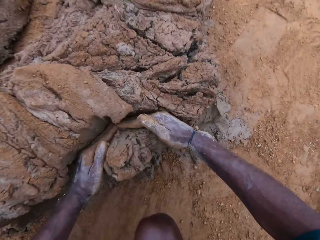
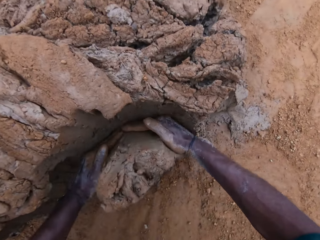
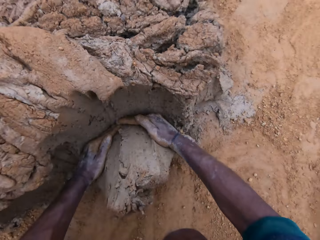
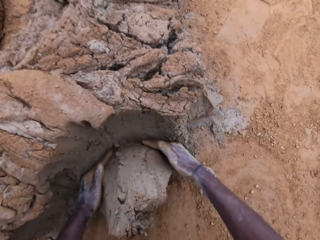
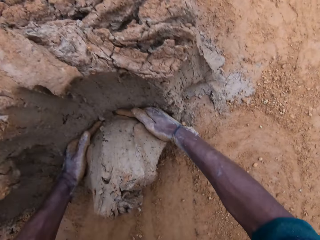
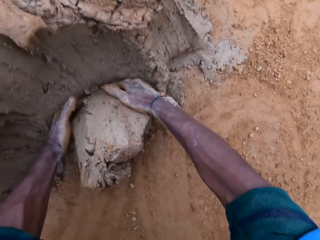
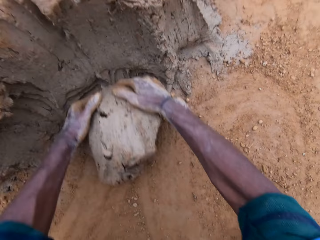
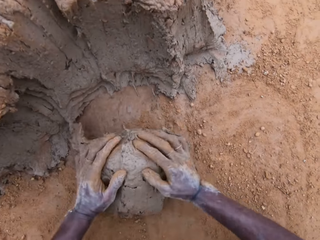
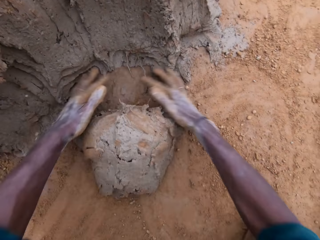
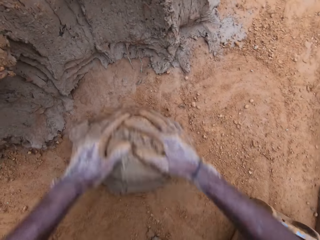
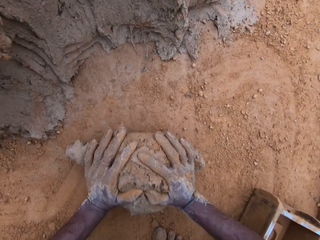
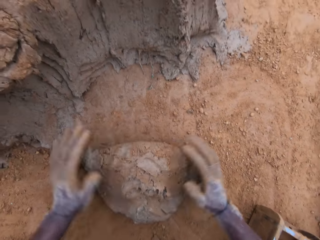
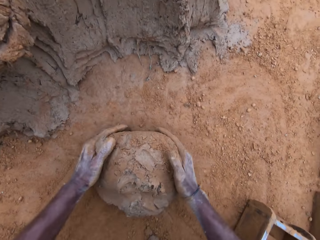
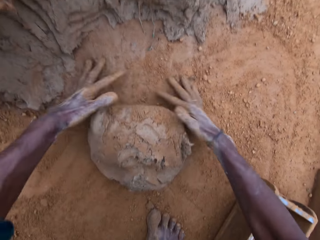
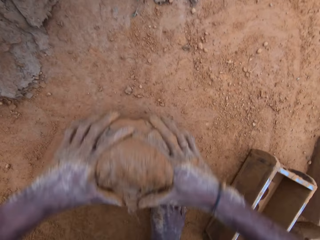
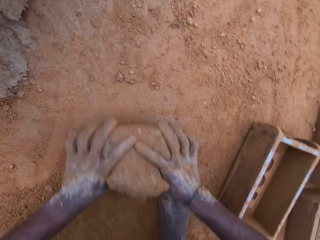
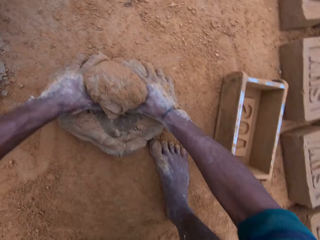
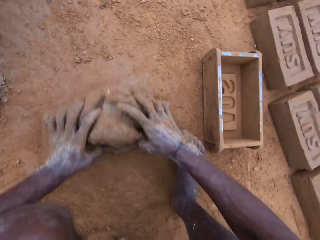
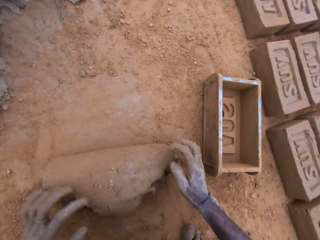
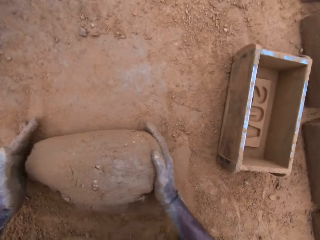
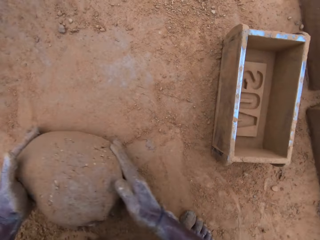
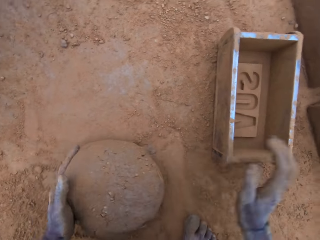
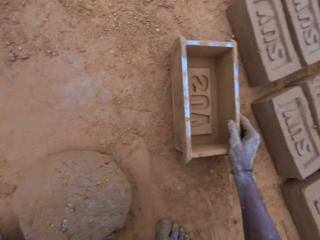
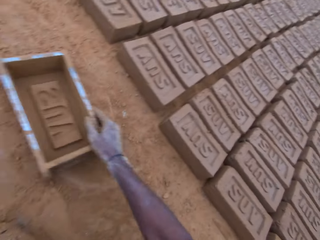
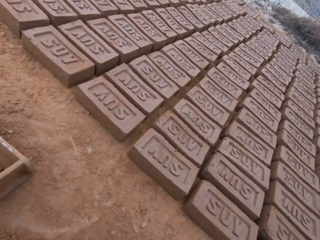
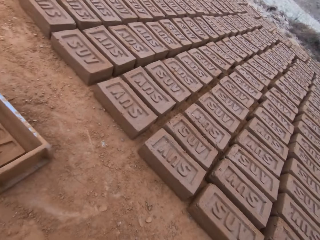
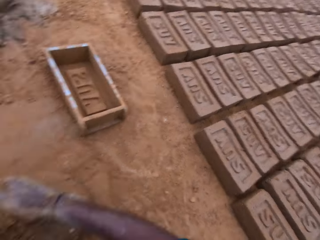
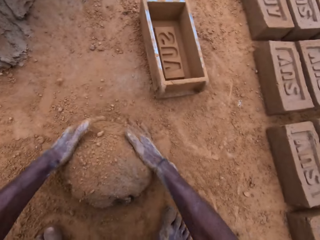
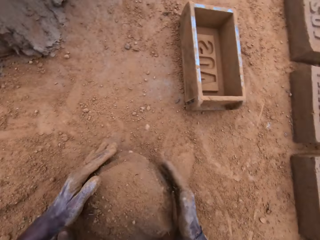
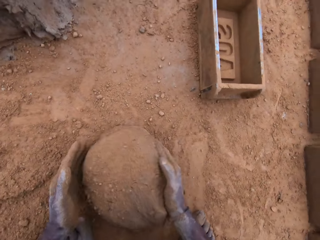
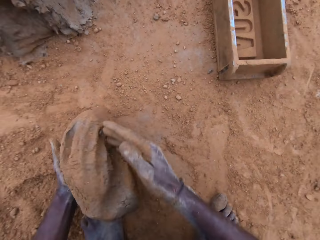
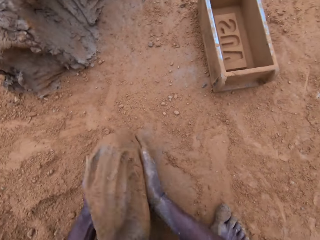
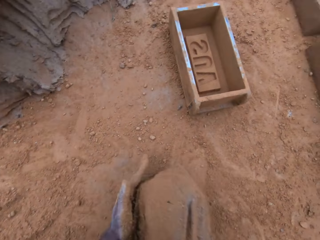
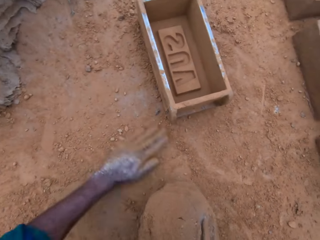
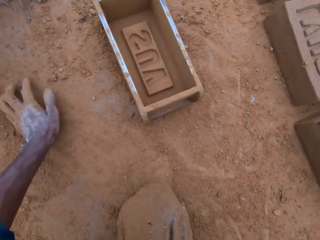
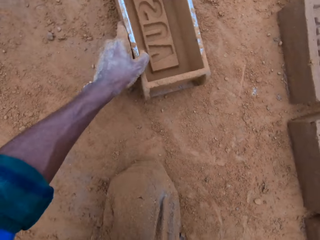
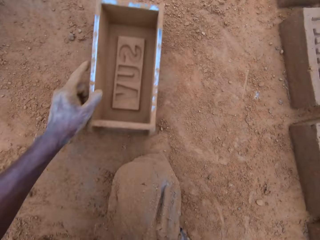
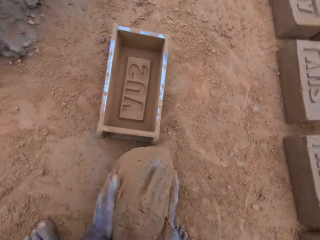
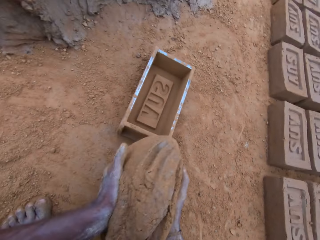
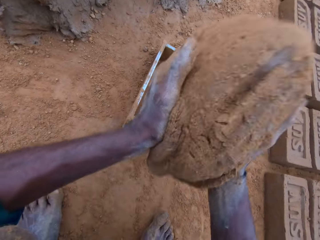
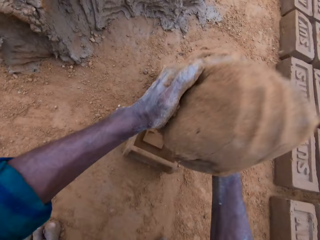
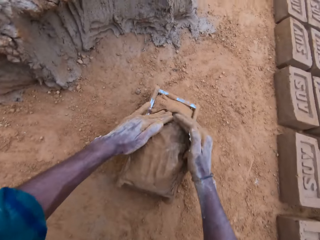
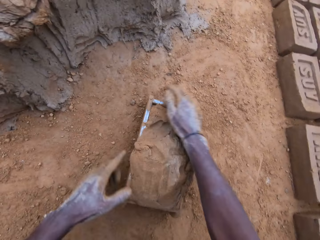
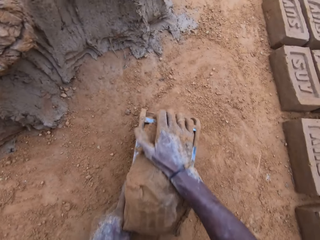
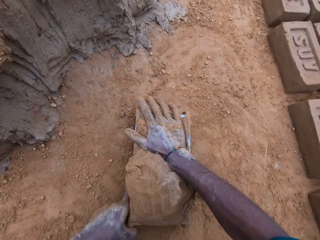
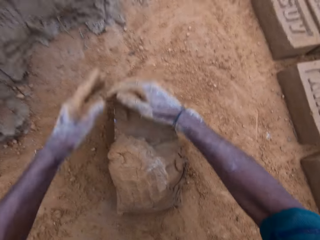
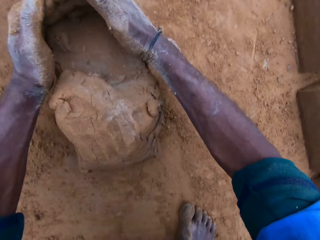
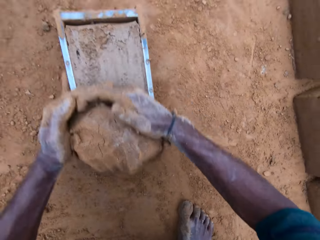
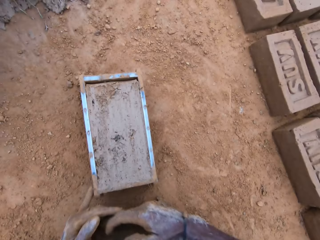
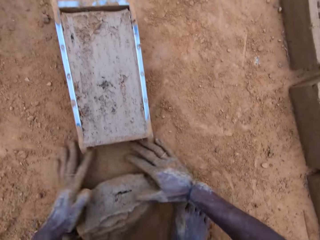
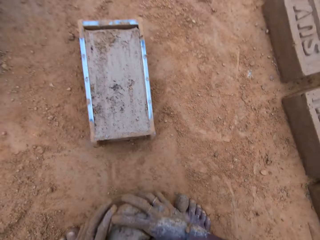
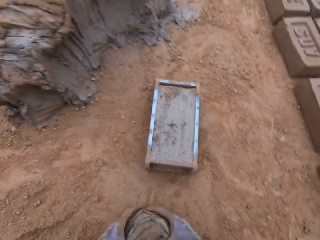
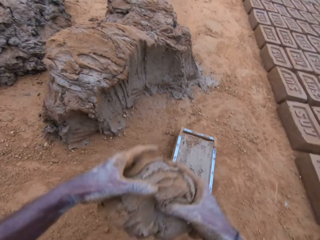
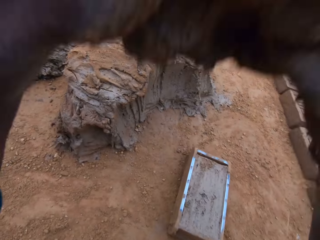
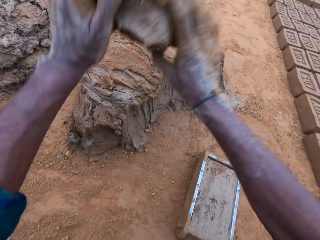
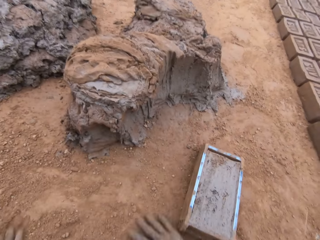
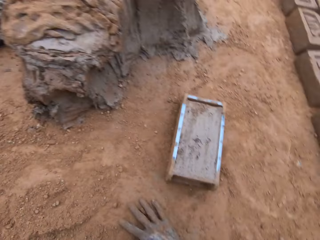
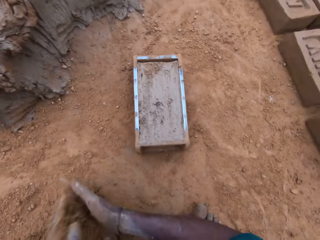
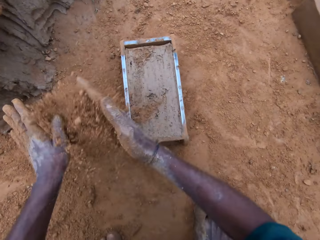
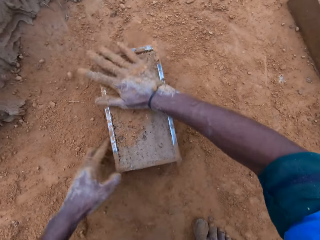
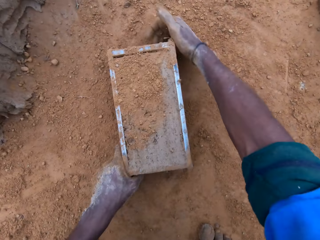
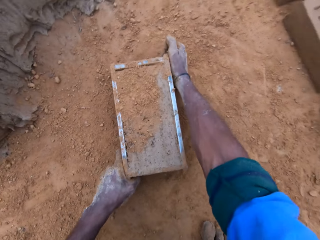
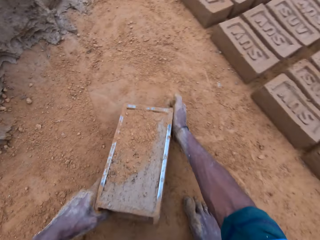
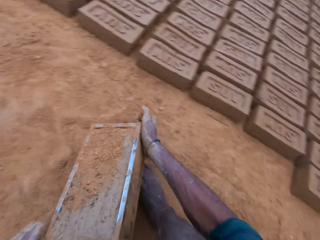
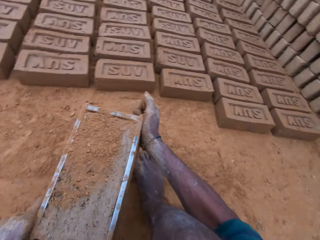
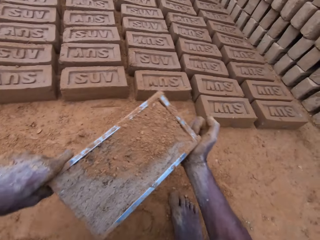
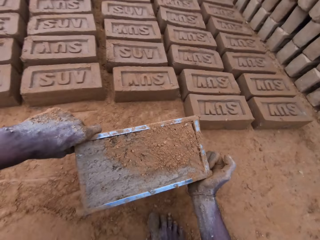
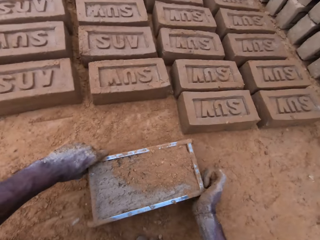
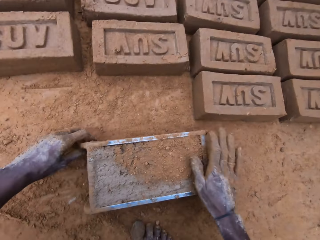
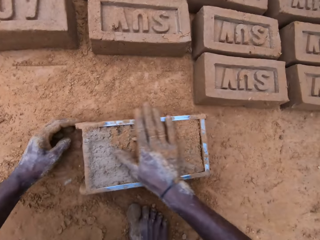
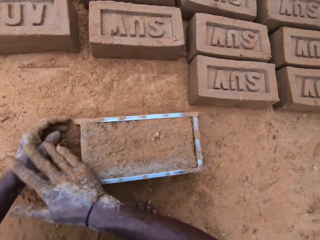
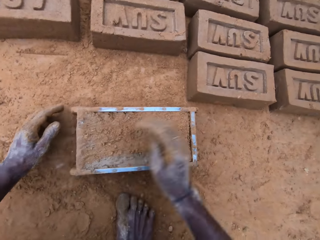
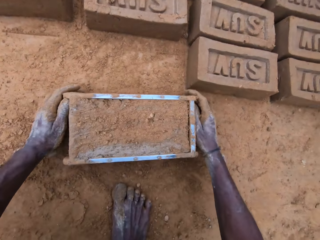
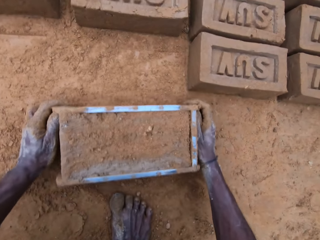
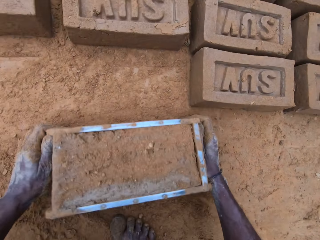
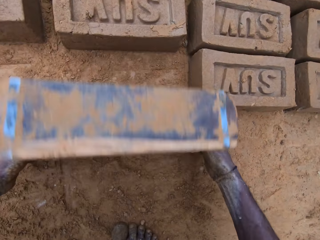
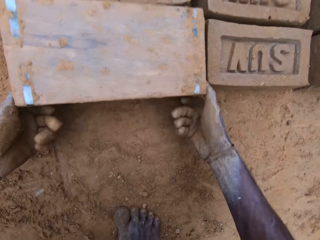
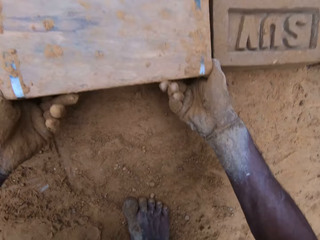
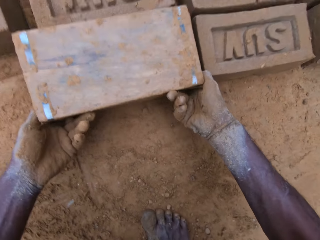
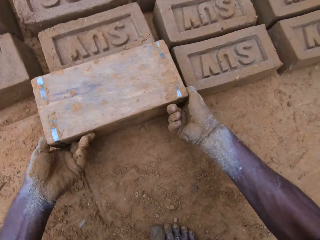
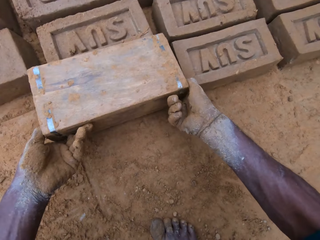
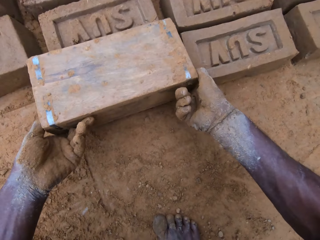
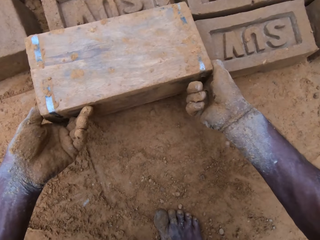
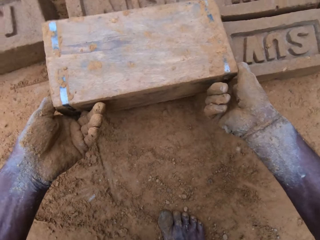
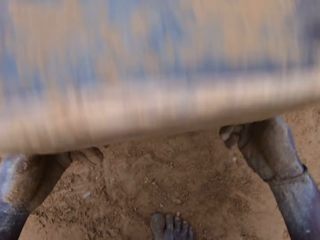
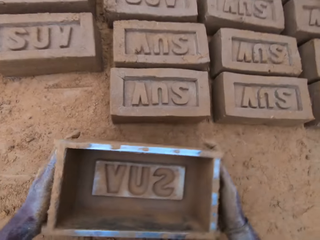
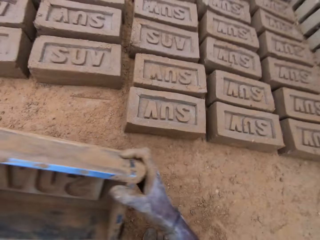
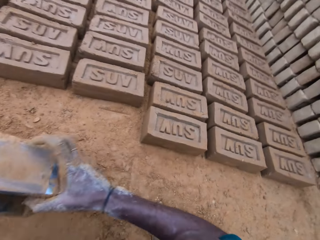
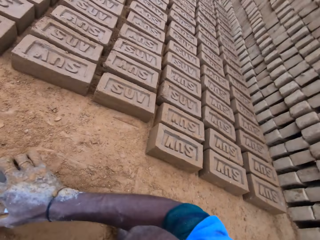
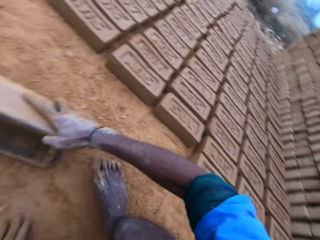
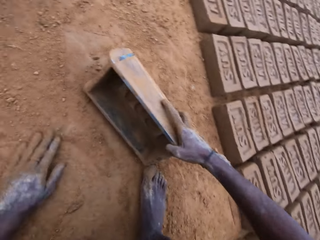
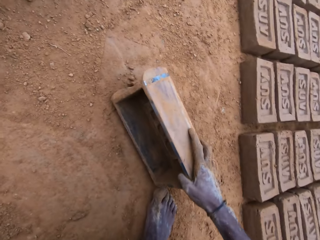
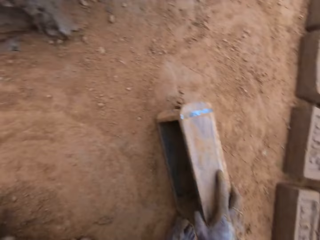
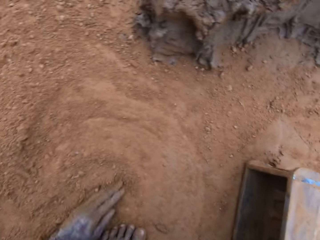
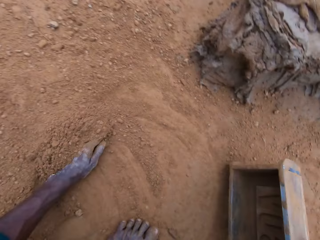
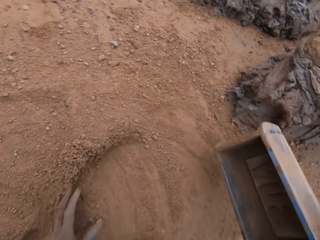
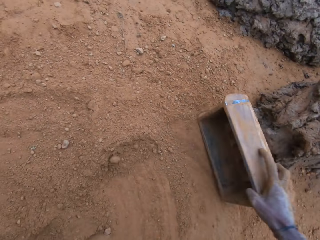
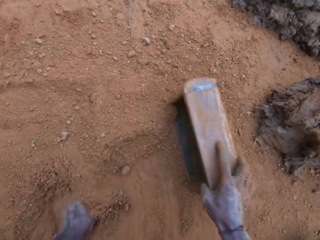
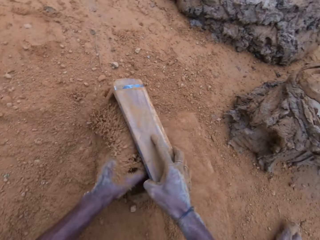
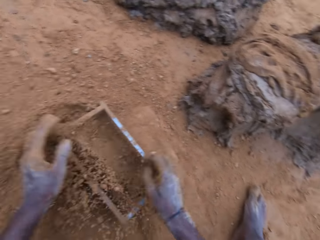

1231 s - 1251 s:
The camera wearer cuts the mortar with his hand. He takes clay. He mixes the mortar with sand on the ground. He gives form to the clay. He moves the block mold. He holds the brick maker. He gives form to the clay. He holds the brick maker. He puts the clay in the brick maker. He touches the clay. He cuts the mortar with his hand. He removes some clay. He holds the clay. He throws the cut out mortar with the rest. He applies soil in the hands. He touches the clay. He picks up the block mold. He moves the brick maker. He puts the brick maker down. He touches the brick maker. He turns the brick maker. He removes clay from the brick maker. He removes the block mold from the mortar. He holds the brick maker. He puts the brick maker down. He spreads soil.

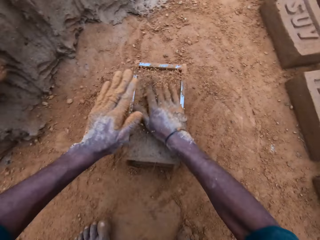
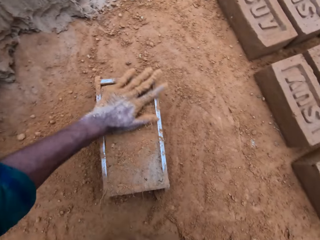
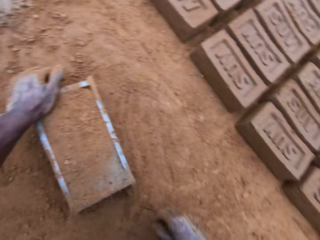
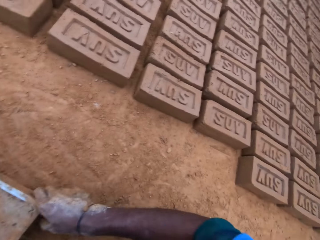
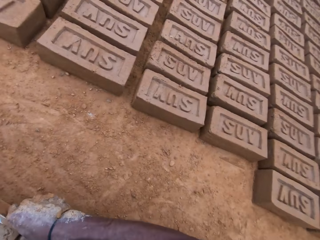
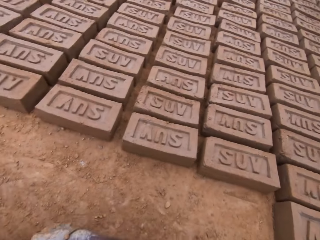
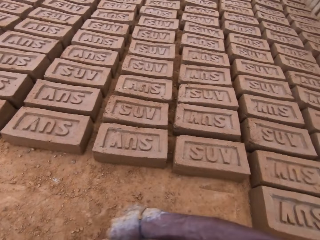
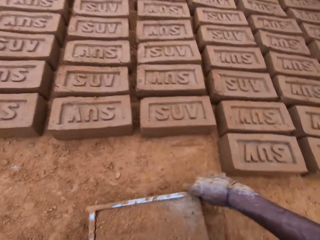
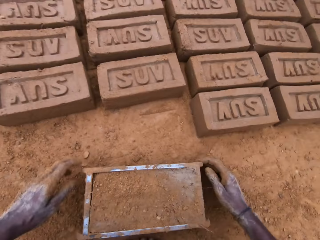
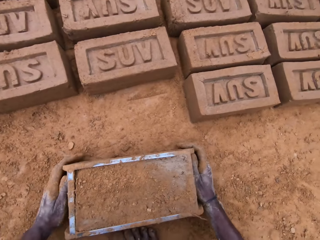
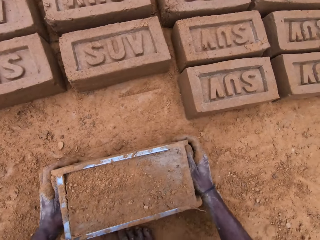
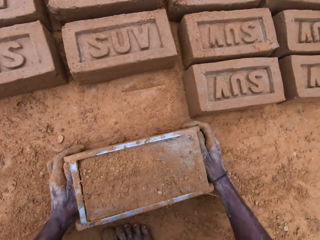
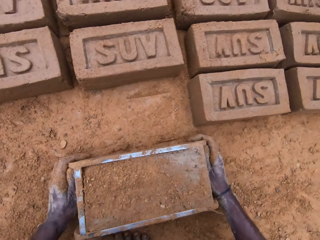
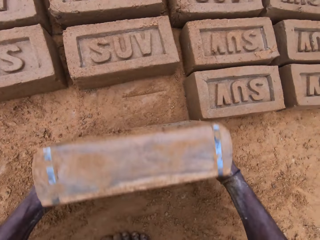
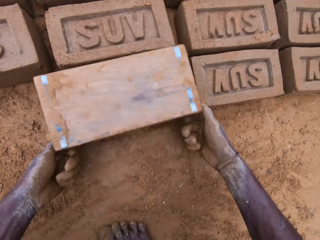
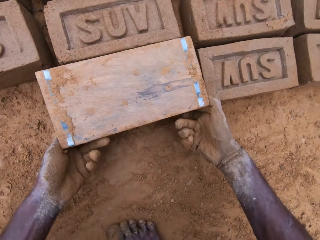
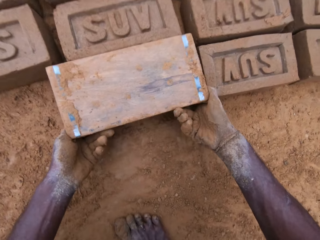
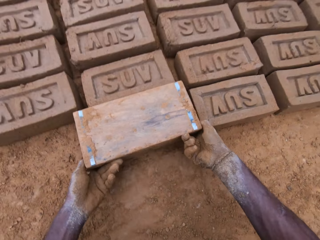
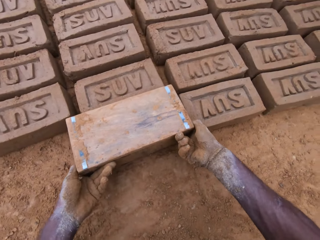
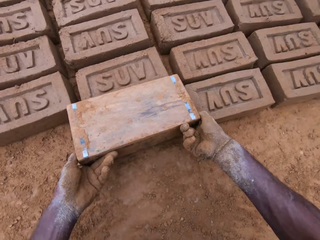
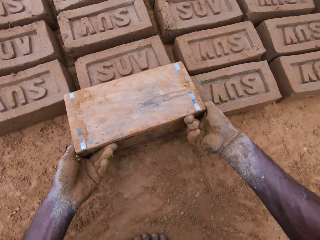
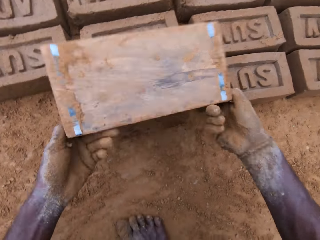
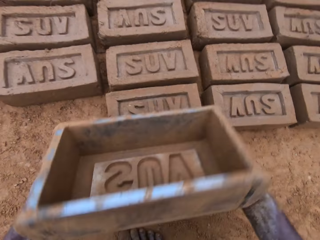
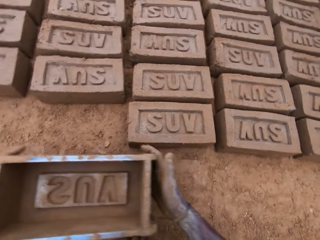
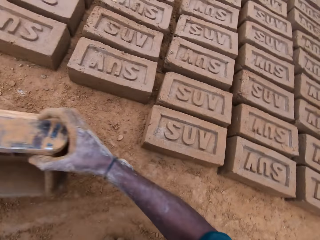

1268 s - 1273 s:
The camera wearer touches the clay. He moves the brick maker. He turns the block mold upside down. He removes clay from the brick maker. He removes the block mold from the mortar.
